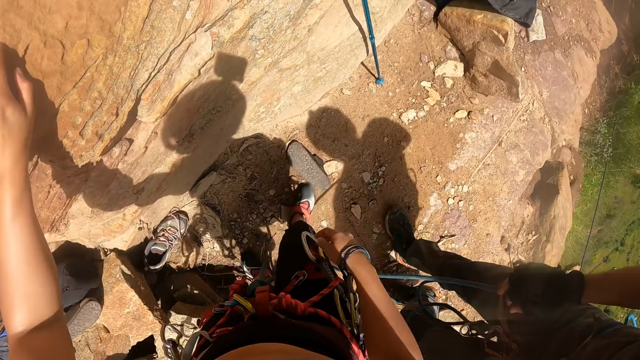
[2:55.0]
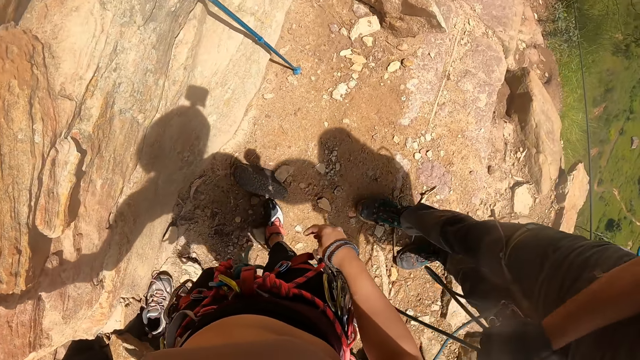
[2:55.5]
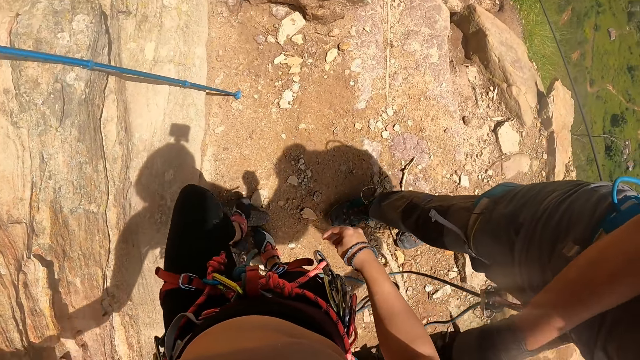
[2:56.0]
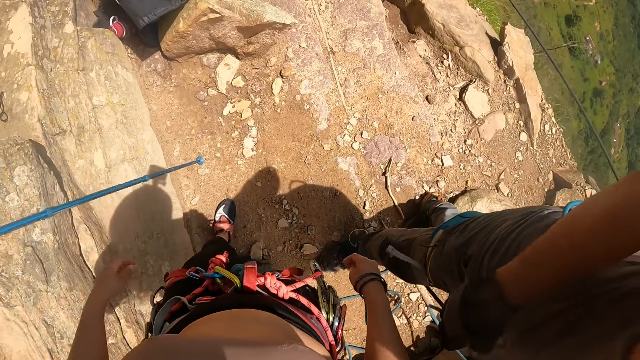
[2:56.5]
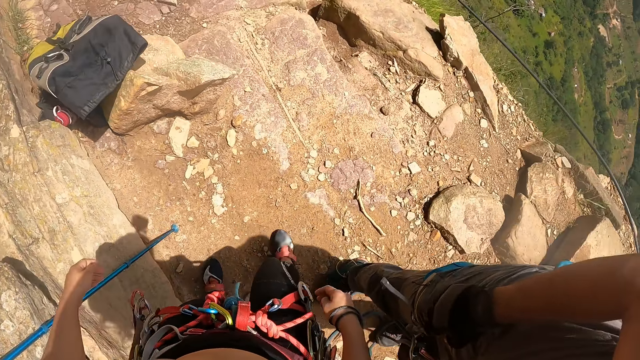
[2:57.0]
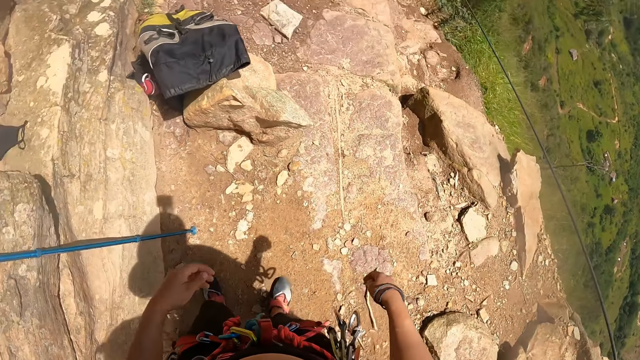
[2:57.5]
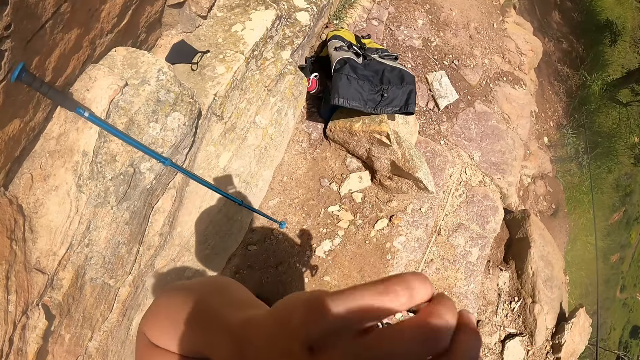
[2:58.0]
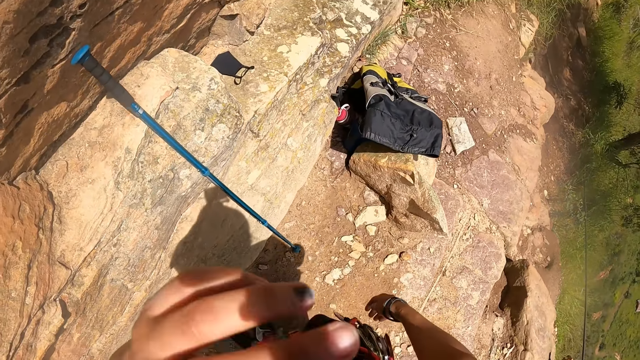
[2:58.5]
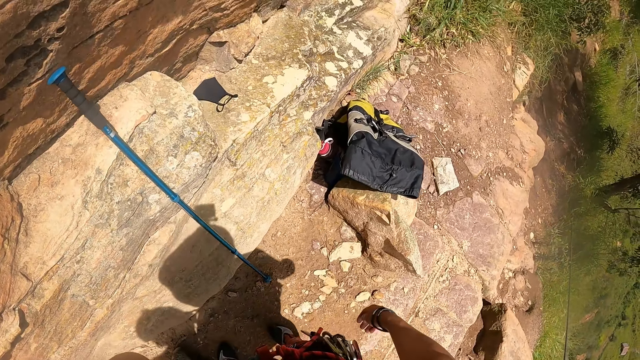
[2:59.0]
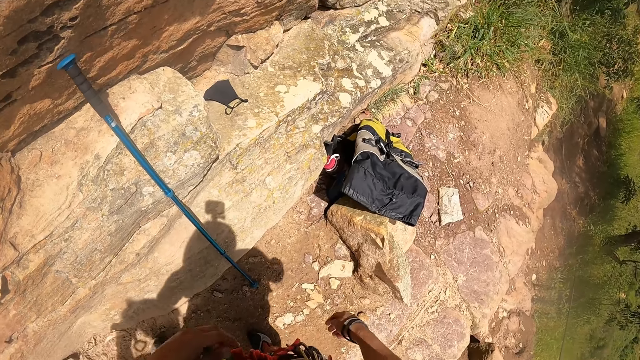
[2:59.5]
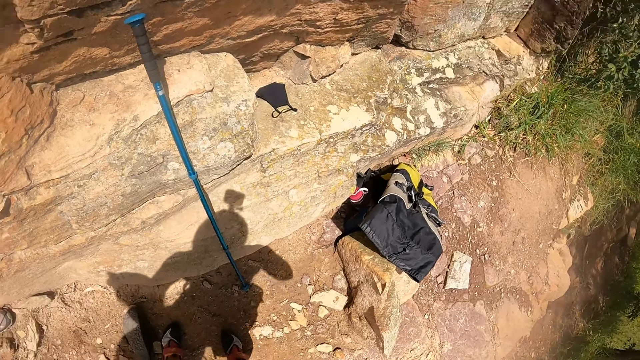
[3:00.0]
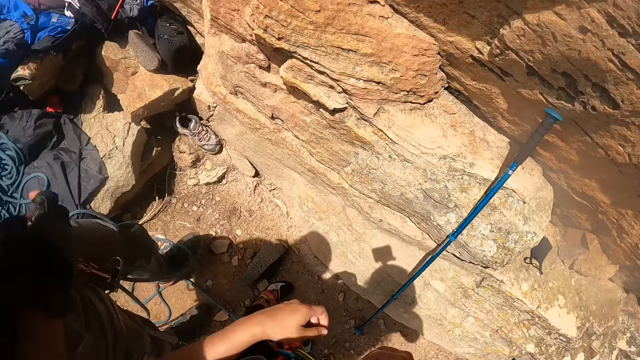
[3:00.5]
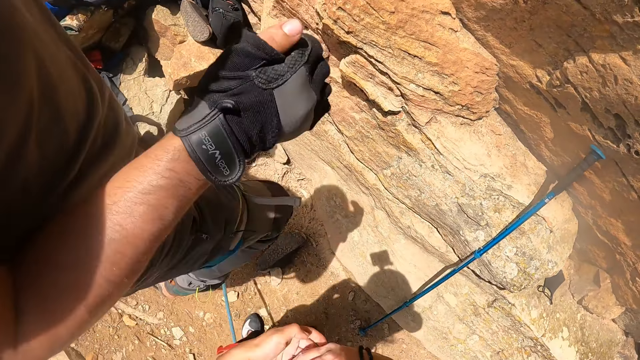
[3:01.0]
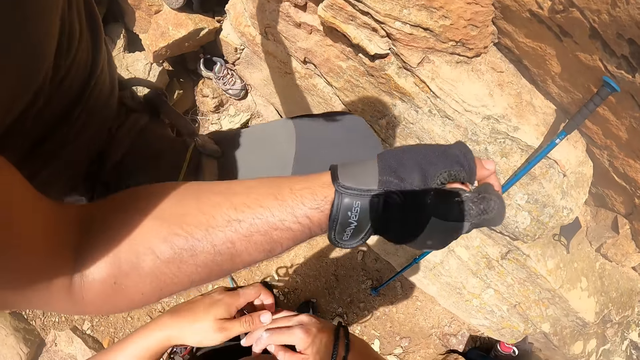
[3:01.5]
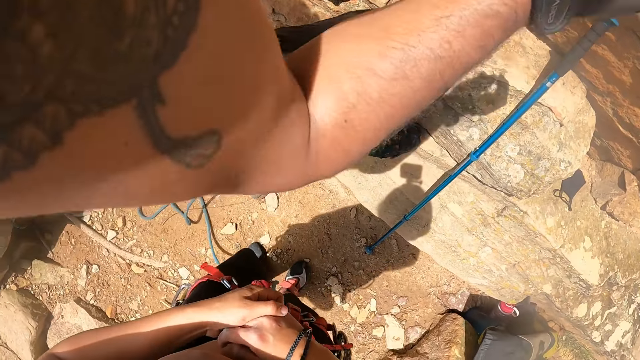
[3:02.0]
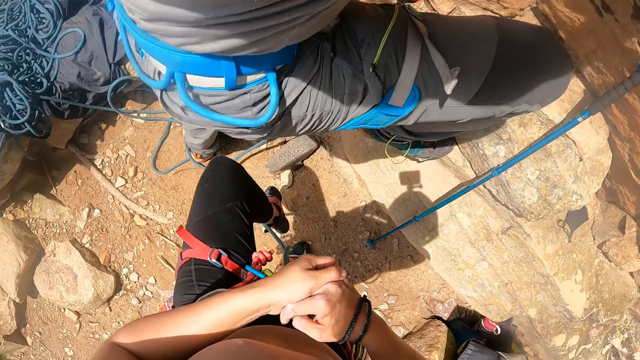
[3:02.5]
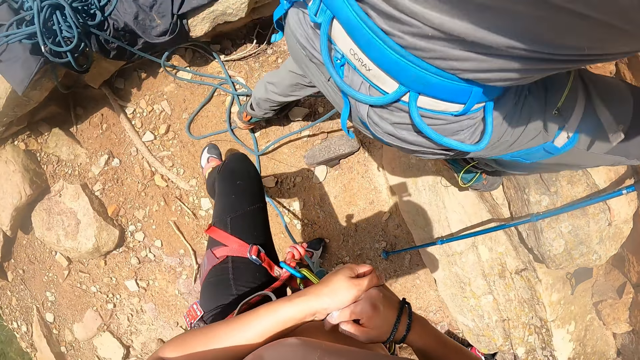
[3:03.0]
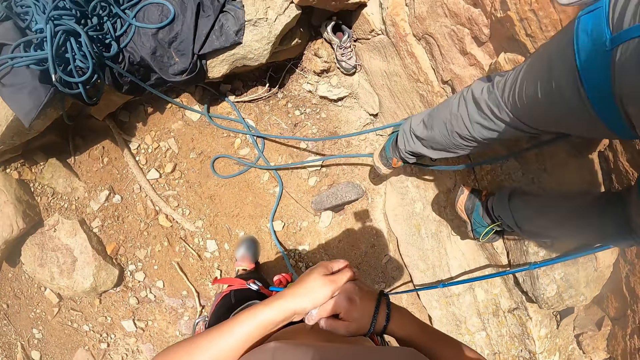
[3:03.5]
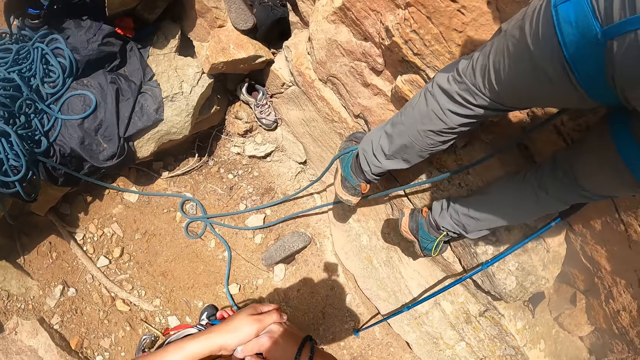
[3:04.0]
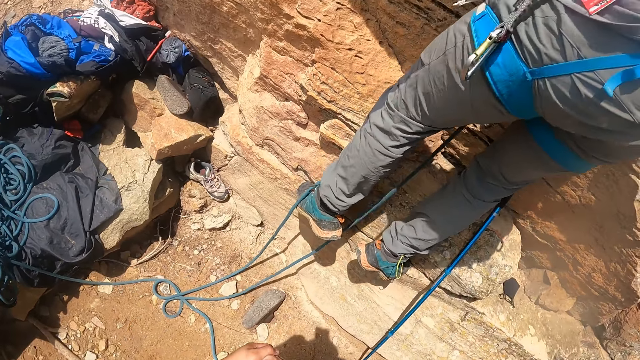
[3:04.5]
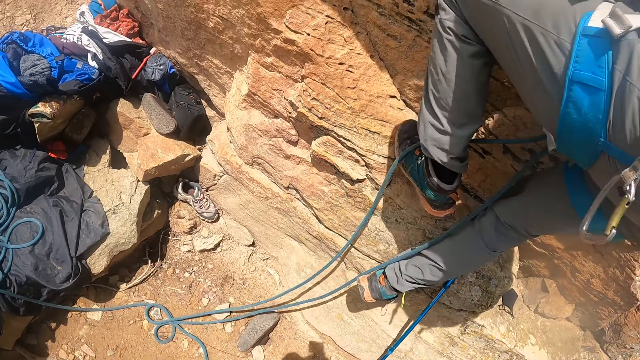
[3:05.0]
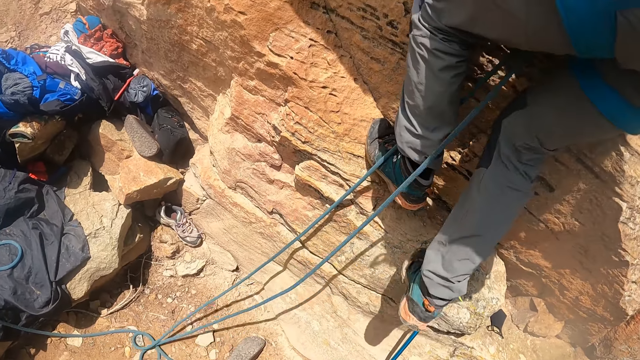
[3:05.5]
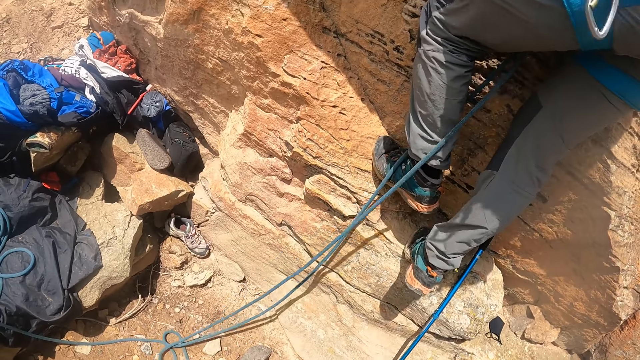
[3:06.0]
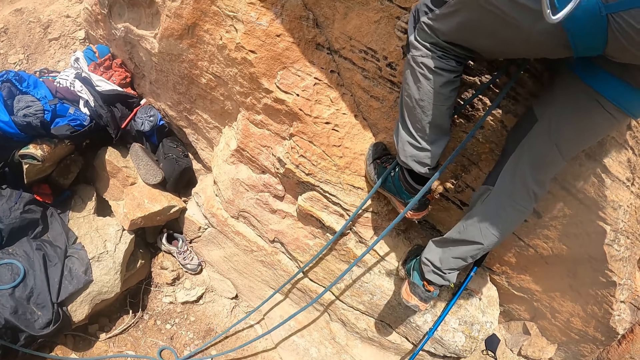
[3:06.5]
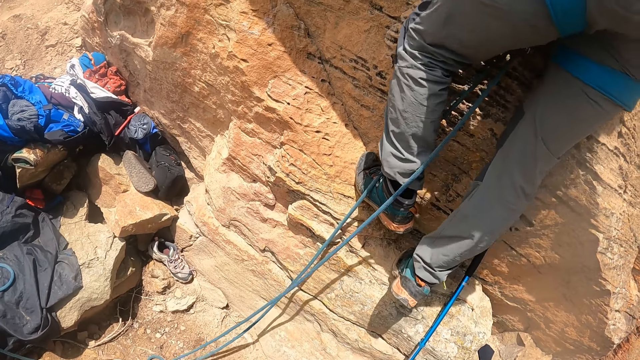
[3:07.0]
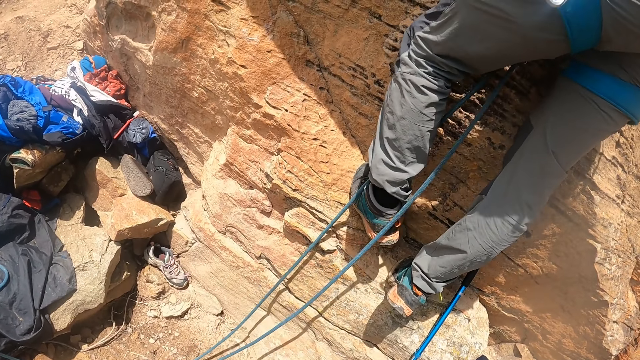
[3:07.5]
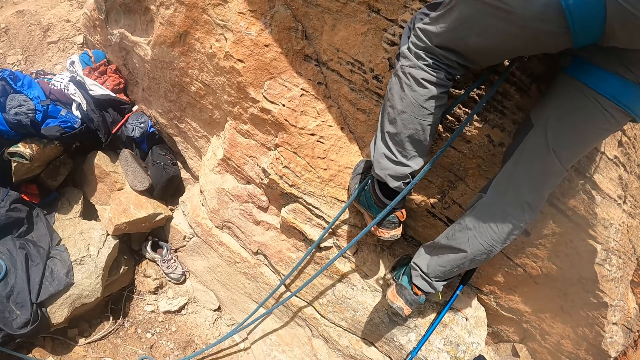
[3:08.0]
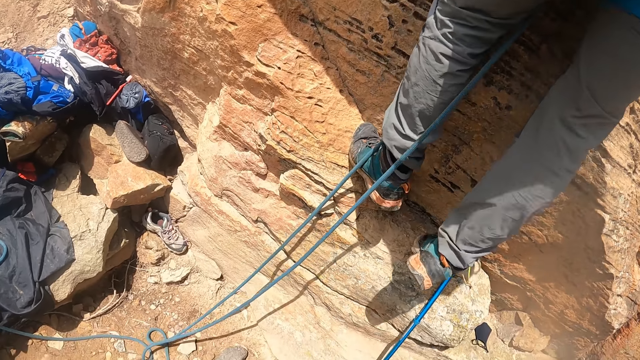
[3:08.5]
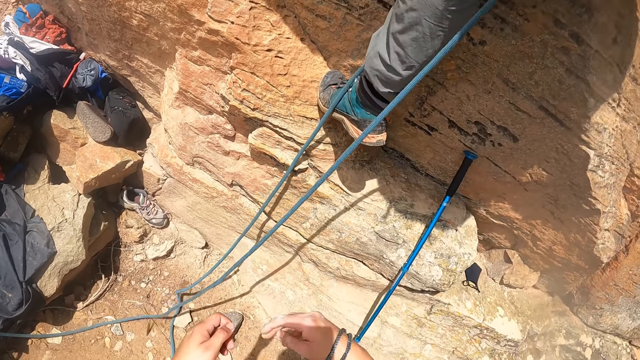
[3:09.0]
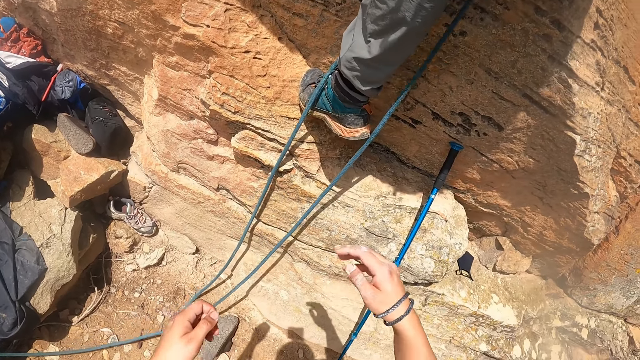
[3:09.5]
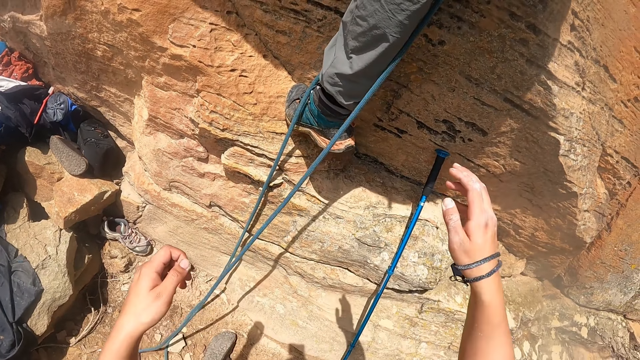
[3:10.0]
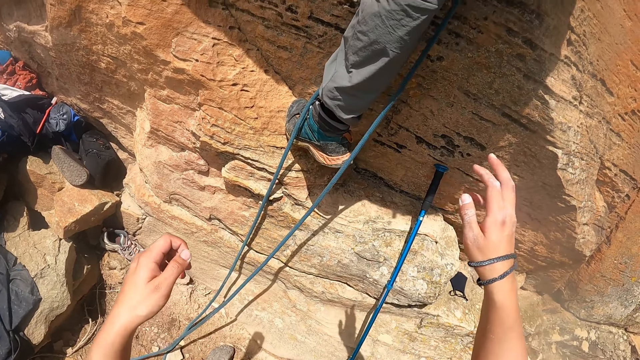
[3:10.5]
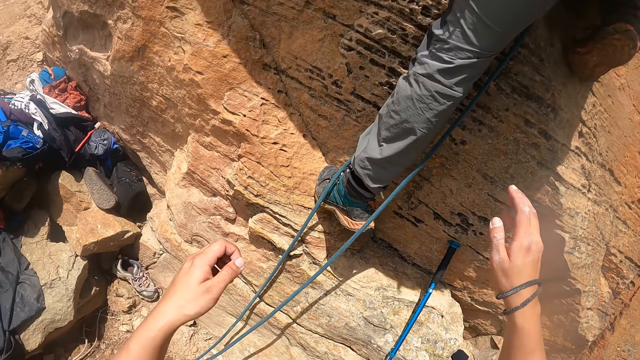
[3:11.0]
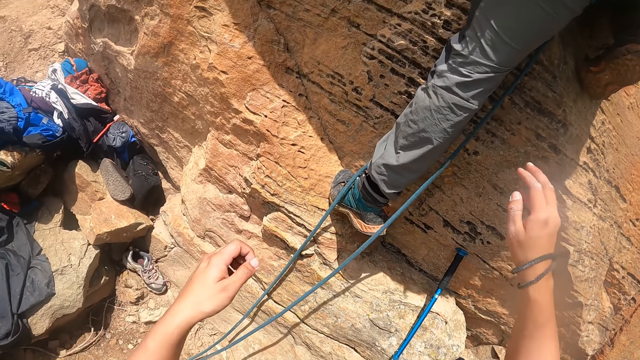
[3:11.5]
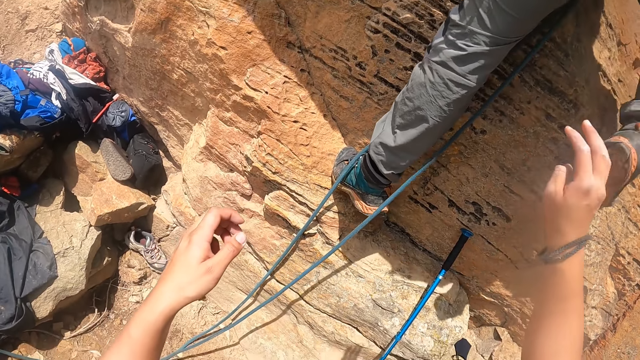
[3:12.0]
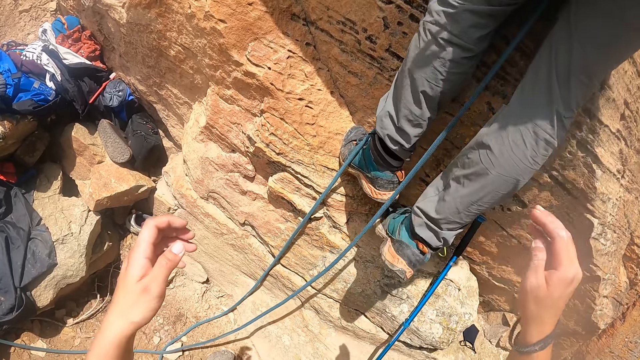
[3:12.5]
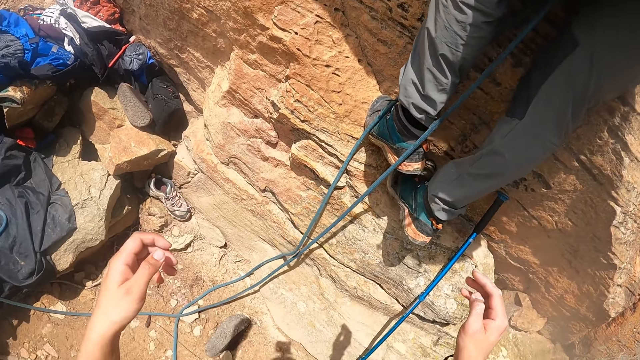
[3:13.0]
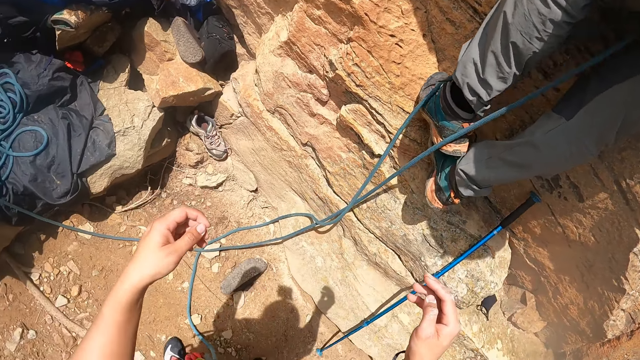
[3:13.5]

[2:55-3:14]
The camera wearer walks around. A man climbs up the rock. The camera wearer looks at the man.

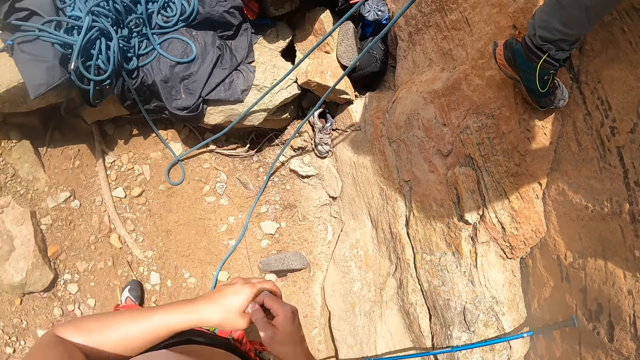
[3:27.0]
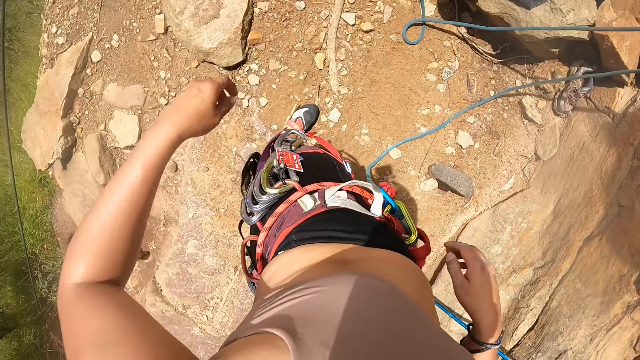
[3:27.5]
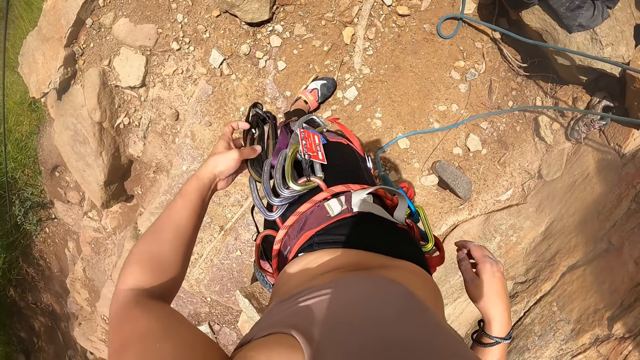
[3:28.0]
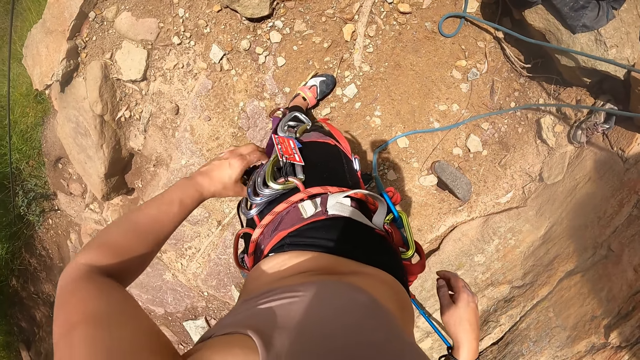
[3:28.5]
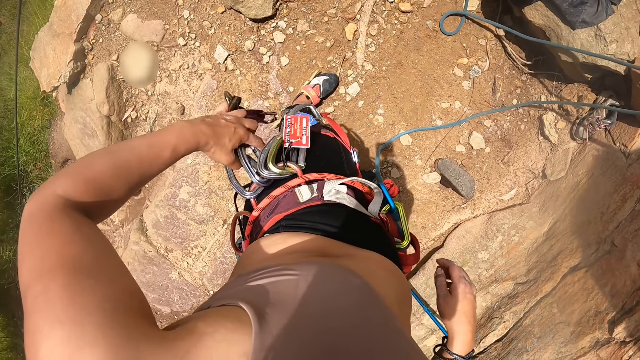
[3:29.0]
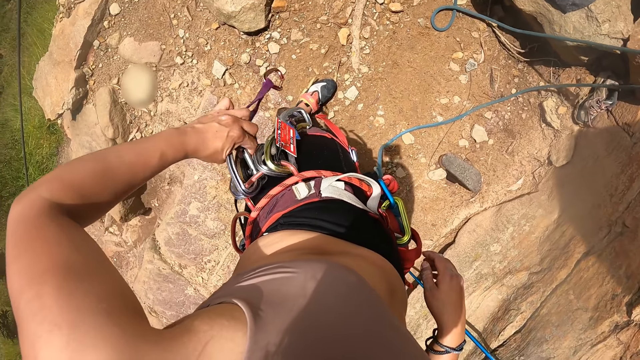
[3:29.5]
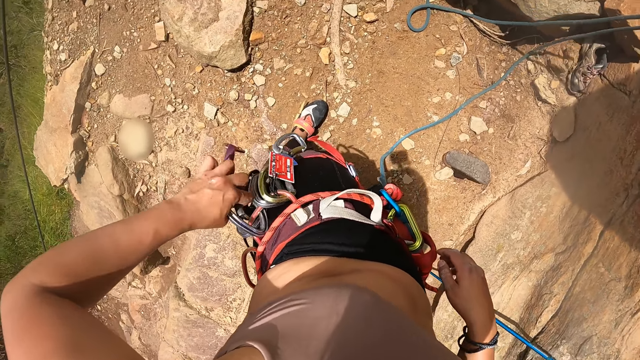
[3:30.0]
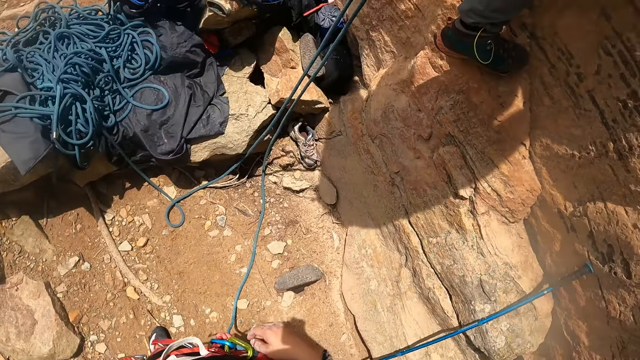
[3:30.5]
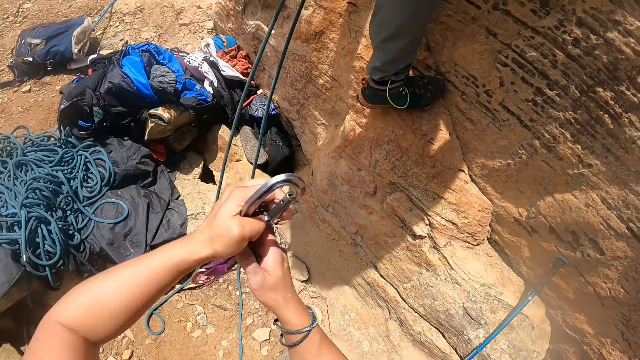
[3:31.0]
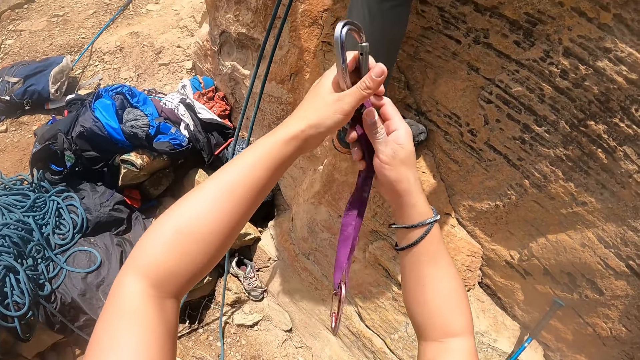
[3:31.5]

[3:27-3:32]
The camera wearer reaches a hook on her waist. She picks up a belay device.
